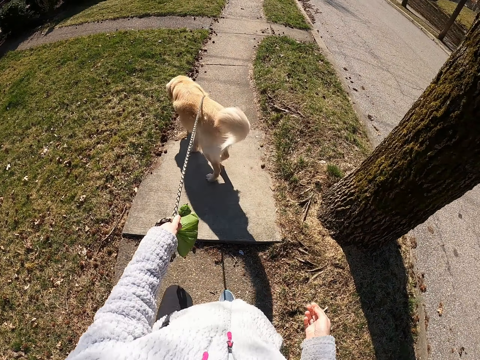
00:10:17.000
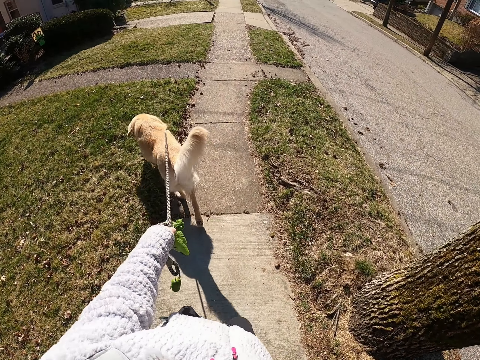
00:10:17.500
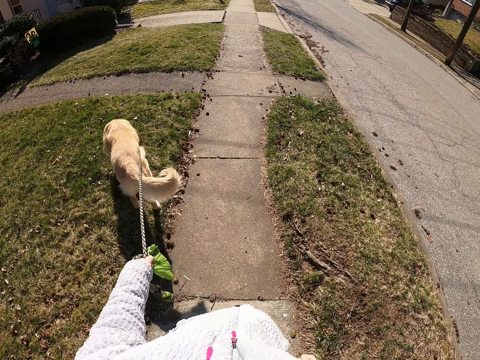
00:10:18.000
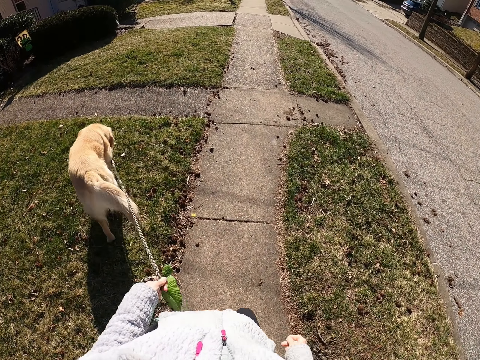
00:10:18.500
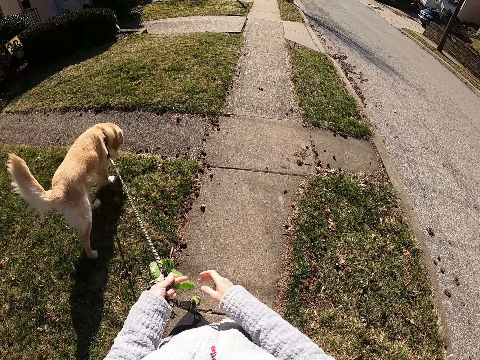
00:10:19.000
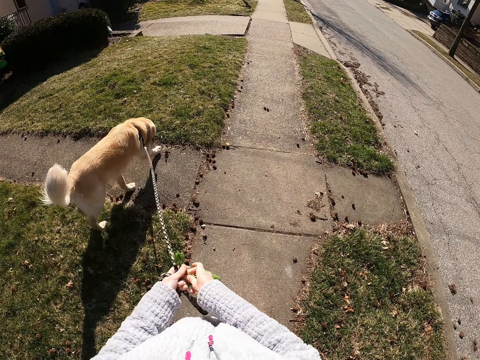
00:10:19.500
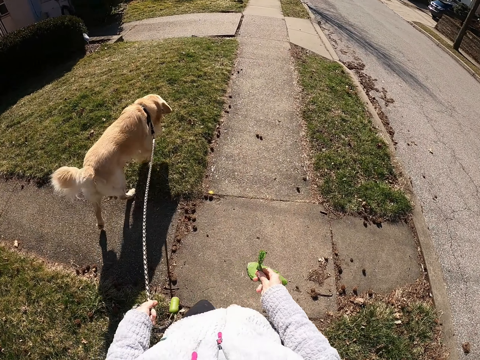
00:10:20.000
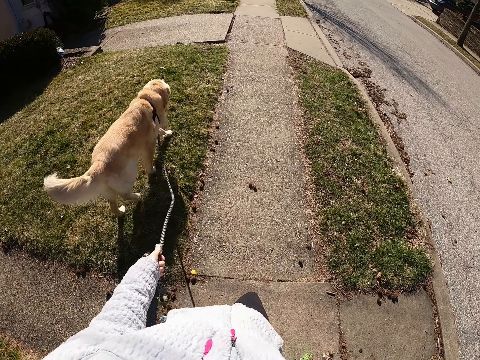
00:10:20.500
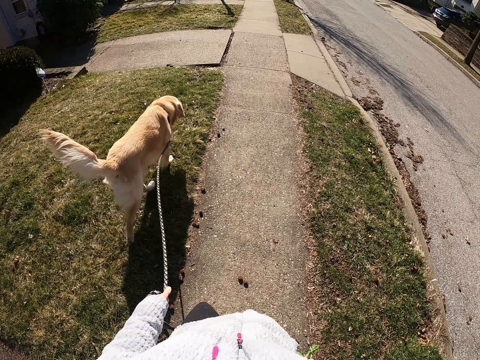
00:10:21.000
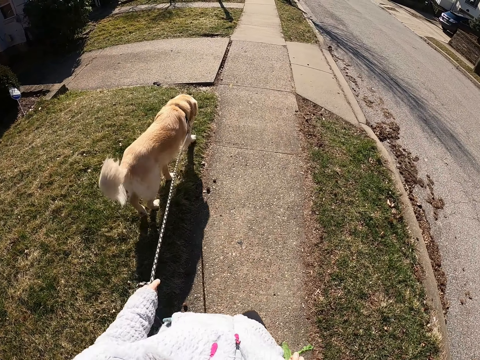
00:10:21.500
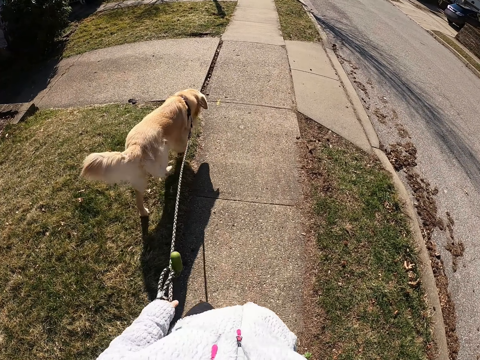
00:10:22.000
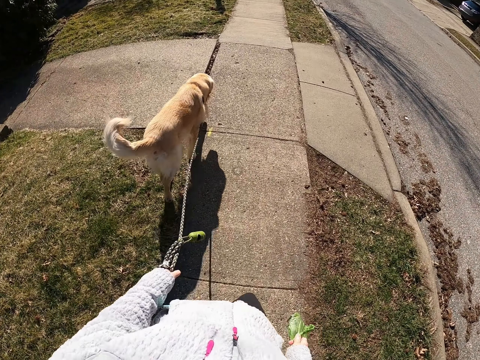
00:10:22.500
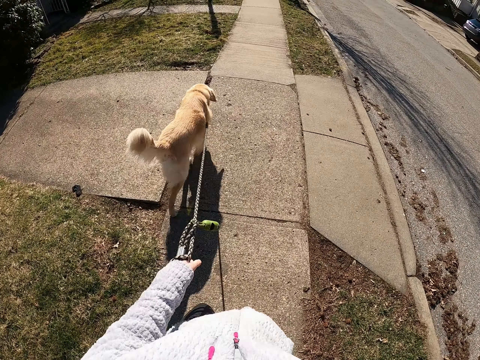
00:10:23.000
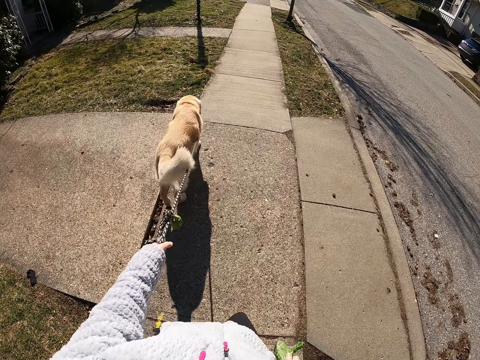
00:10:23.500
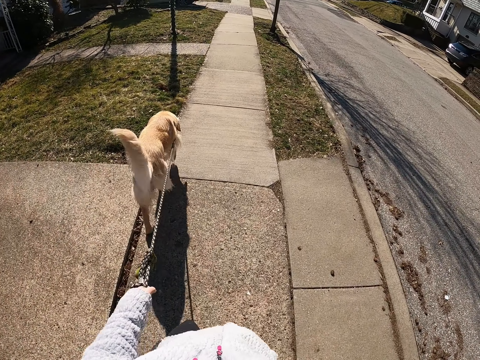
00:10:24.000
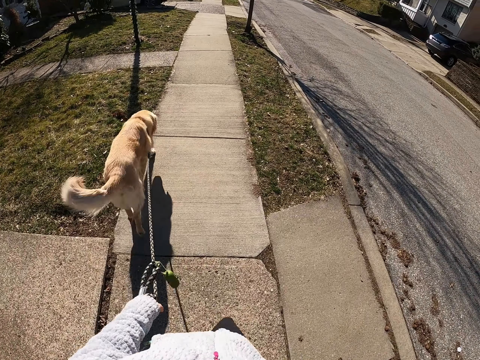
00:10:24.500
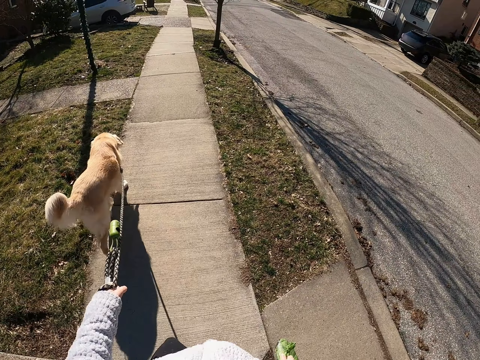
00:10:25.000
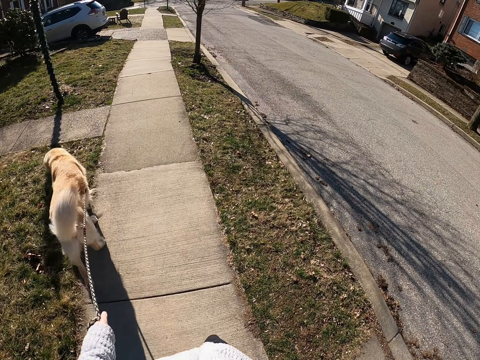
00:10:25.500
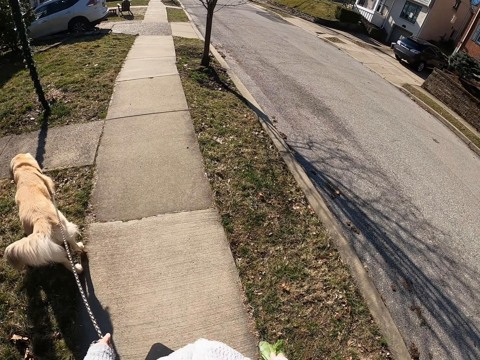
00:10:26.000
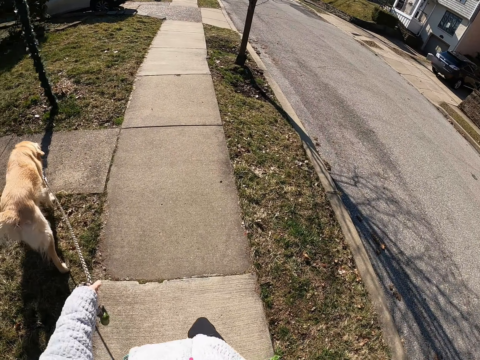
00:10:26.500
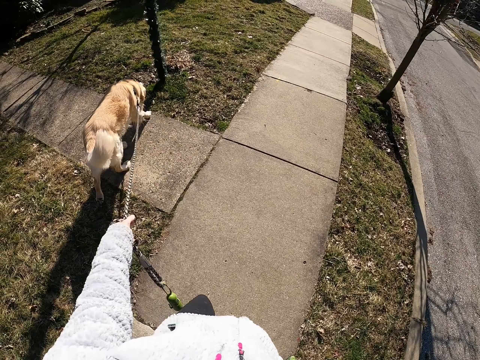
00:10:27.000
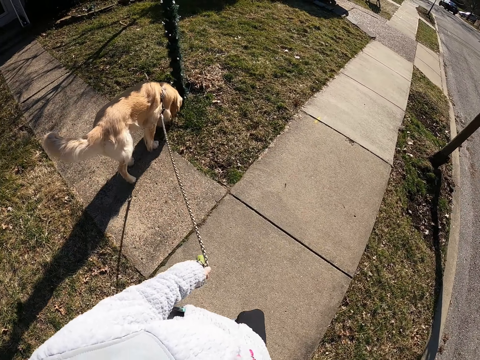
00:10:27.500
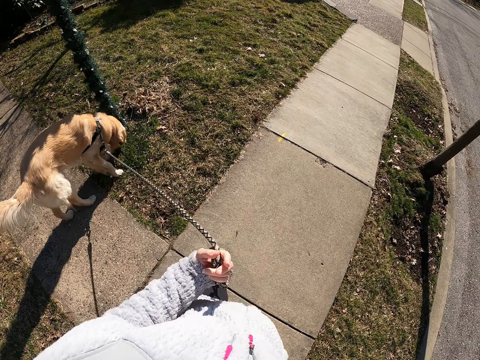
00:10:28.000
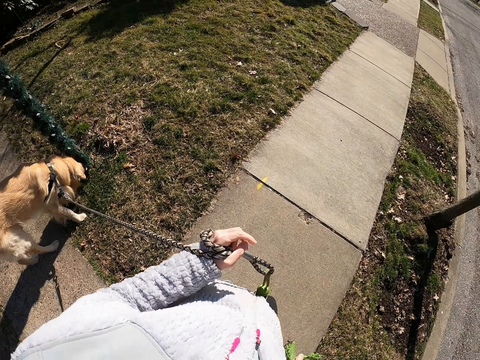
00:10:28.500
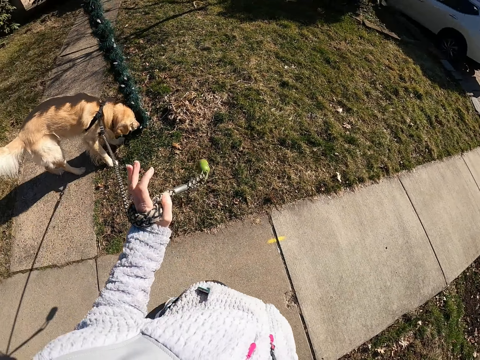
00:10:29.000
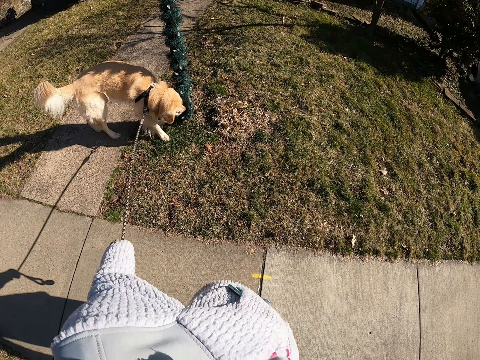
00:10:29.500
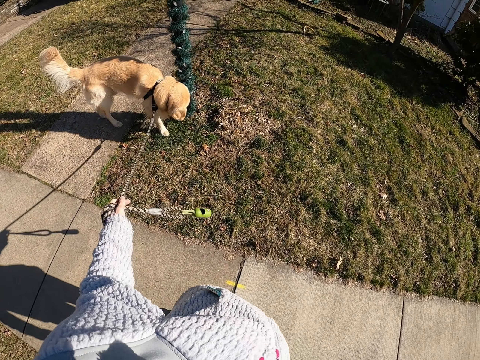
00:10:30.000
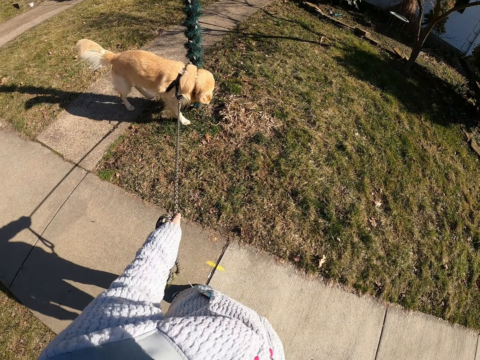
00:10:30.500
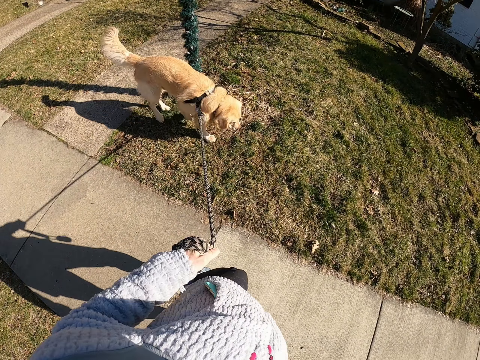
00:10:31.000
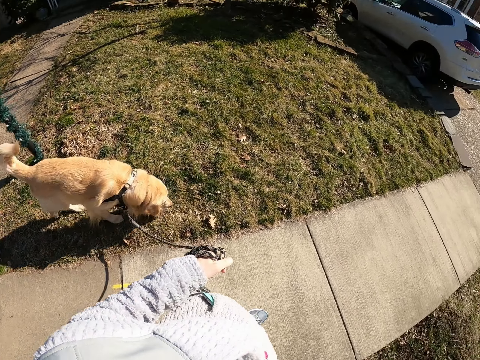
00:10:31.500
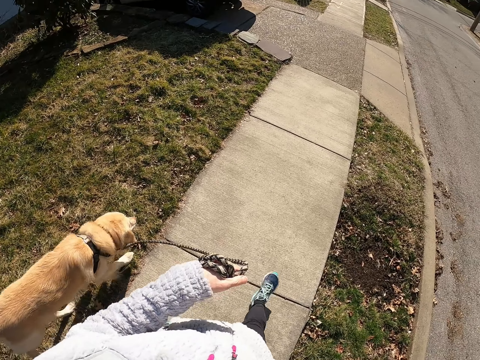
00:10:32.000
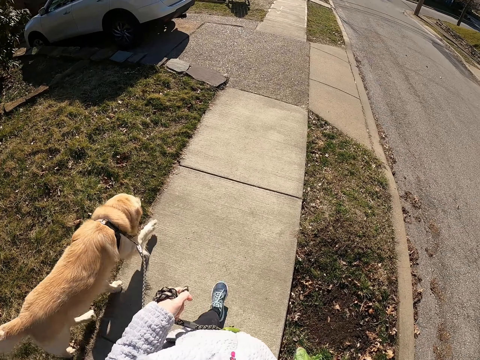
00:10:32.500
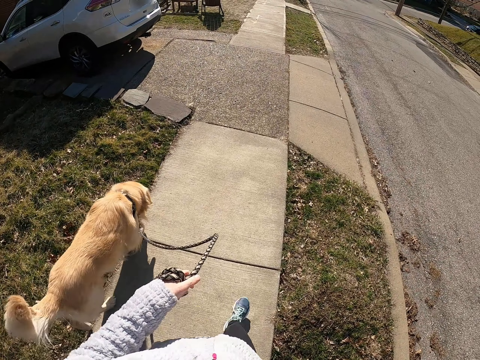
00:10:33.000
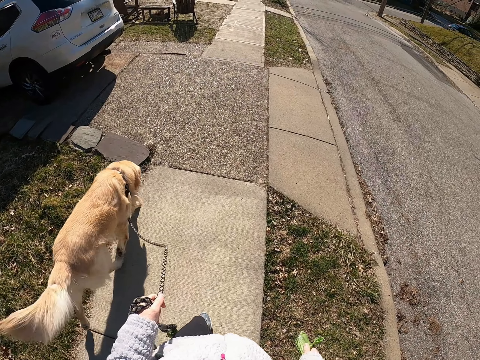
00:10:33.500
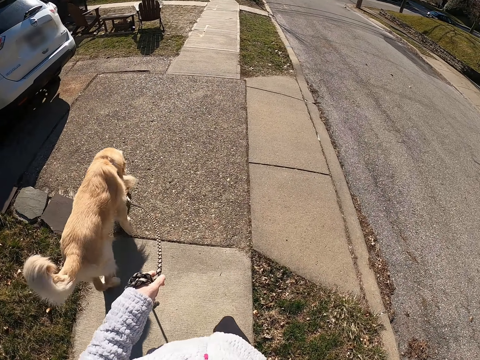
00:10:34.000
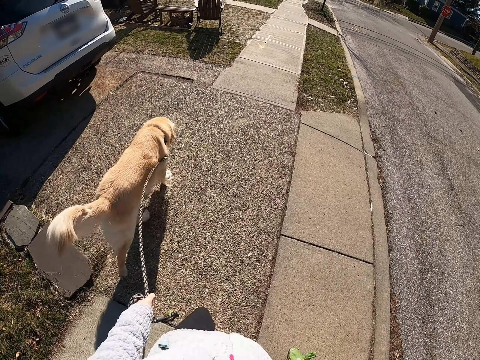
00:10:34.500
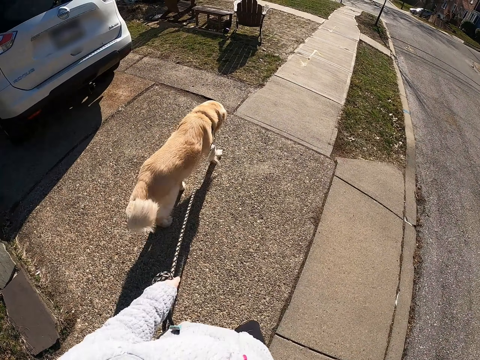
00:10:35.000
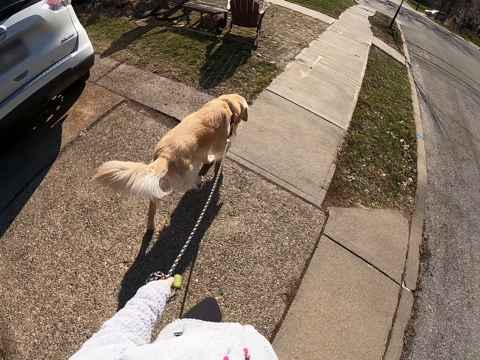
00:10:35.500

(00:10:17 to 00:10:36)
The camera wearer walks on the sidewalk with the dog. They take the polythene bag with the right hand. They hold the paper with the other hand. They walk on the sidewalk with the dog. They stand on the road with the dog. They pull the leash. They walk on the sidewalk with the dog.

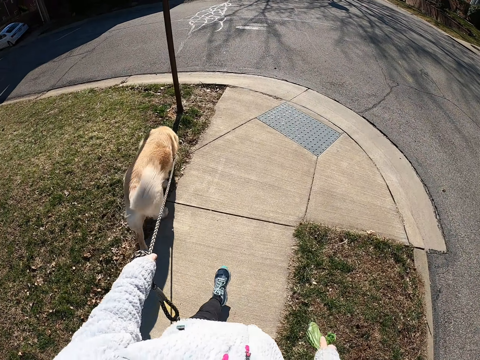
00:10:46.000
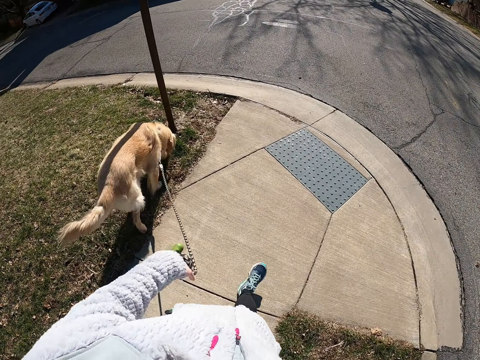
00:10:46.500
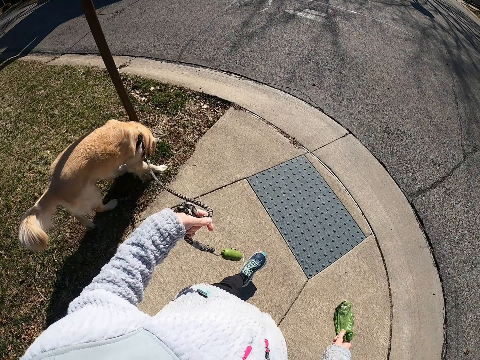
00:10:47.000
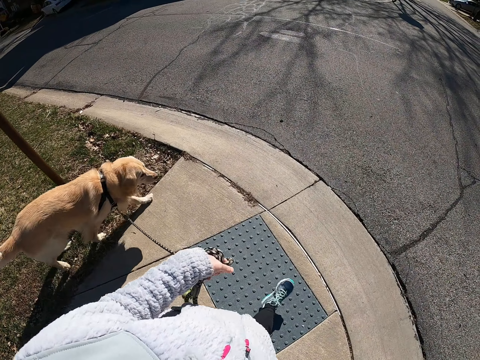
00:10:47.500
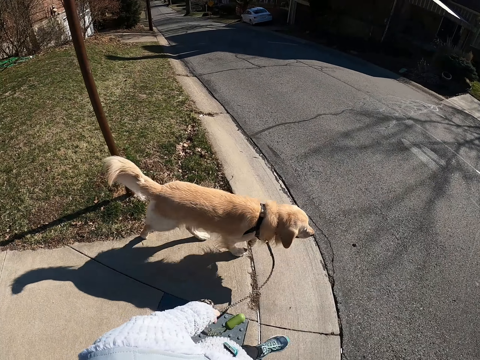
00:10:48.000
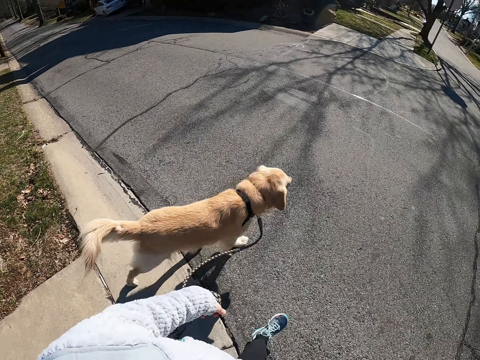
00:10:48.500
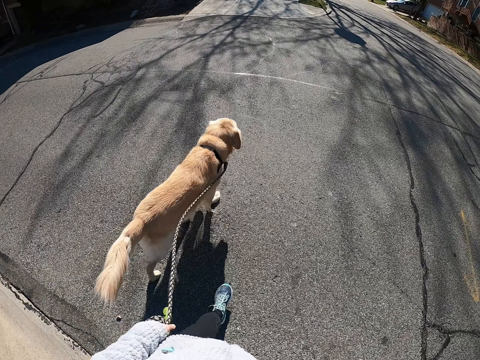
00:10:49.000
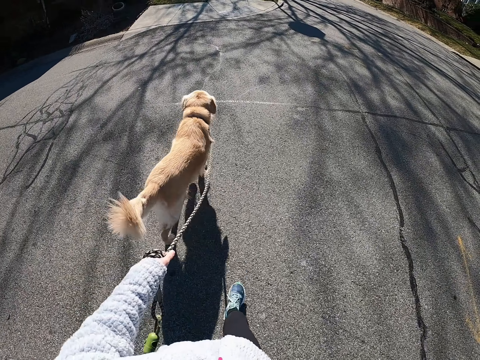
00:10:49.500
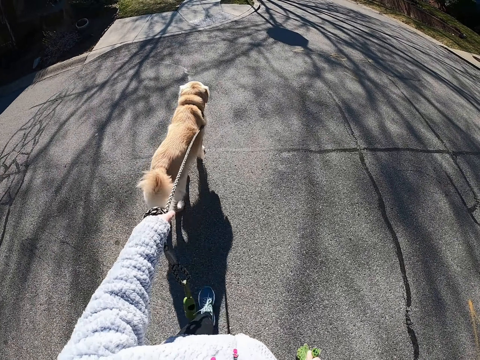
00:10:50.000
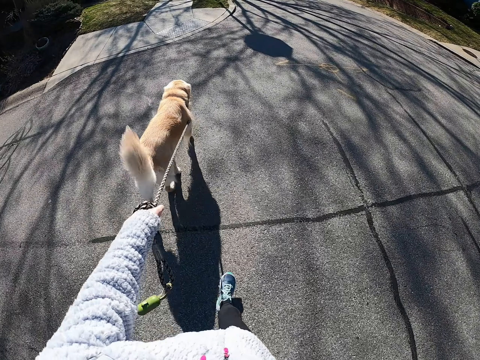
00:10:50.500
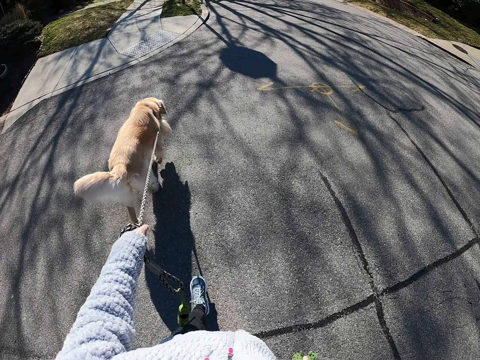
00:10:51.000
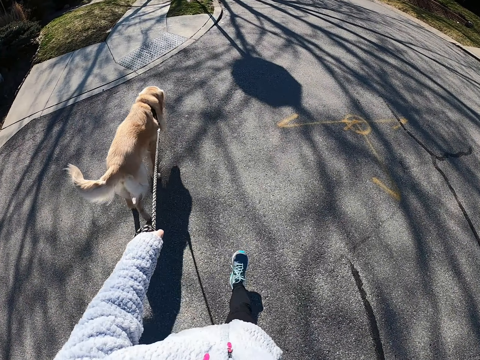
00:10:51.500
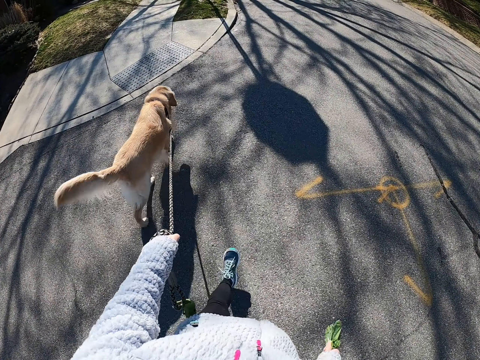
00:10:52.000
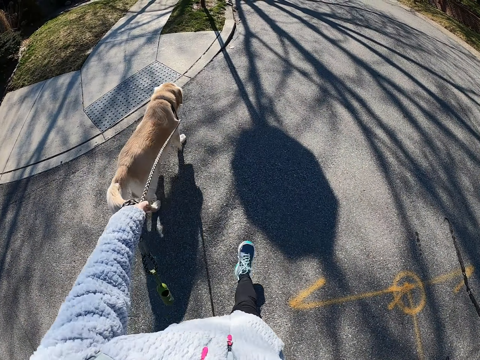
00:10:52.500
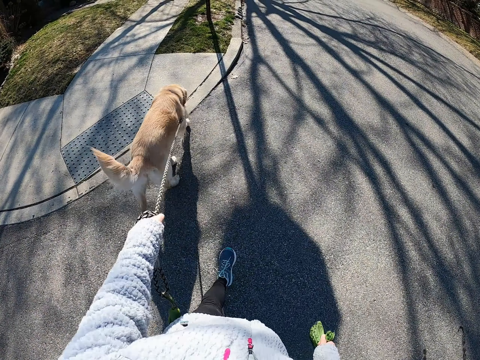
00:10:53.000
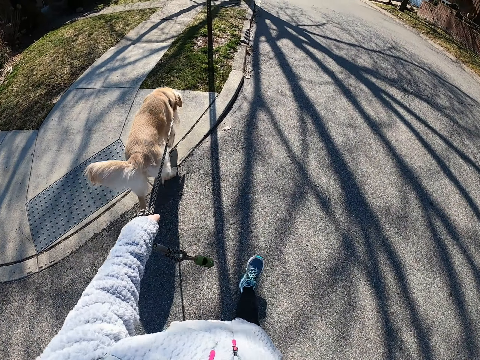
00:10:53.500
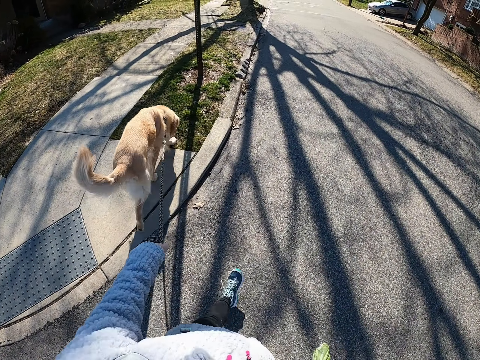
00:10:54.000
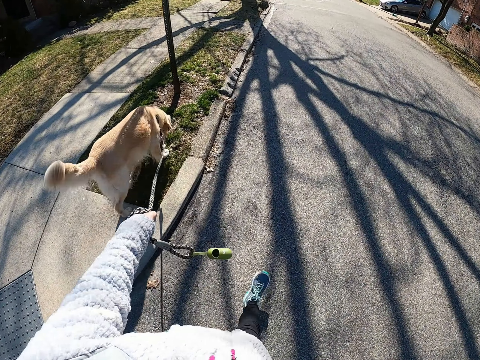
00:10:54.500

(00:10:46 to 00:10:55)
The camera wearer crosses the road with the dog. They walk the dog on and off the road.
